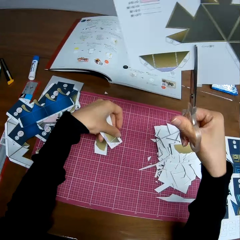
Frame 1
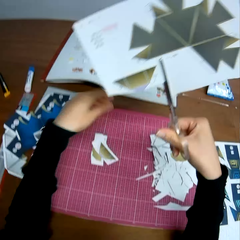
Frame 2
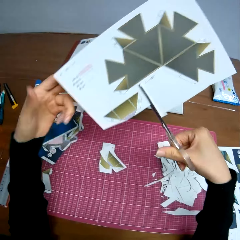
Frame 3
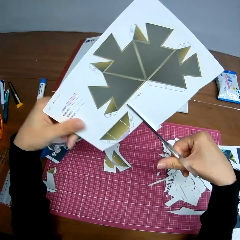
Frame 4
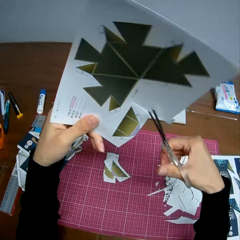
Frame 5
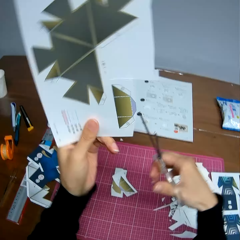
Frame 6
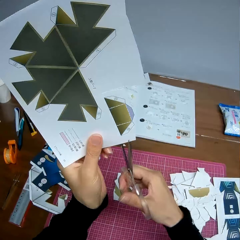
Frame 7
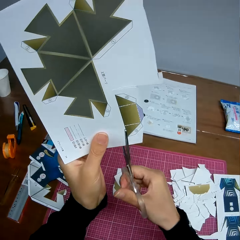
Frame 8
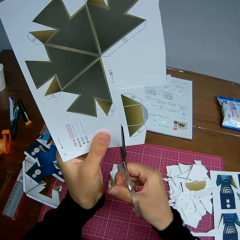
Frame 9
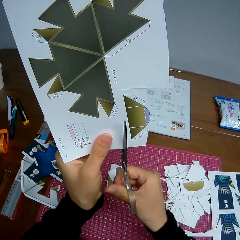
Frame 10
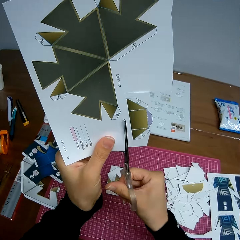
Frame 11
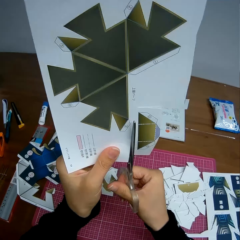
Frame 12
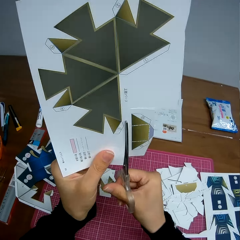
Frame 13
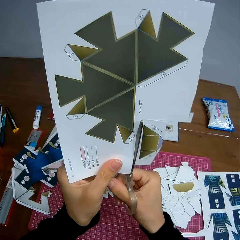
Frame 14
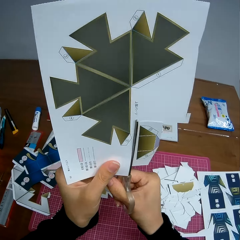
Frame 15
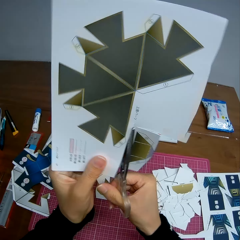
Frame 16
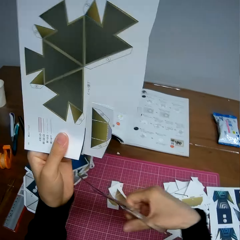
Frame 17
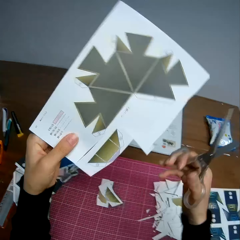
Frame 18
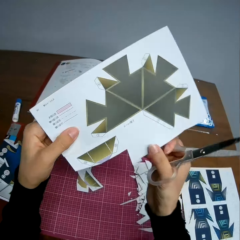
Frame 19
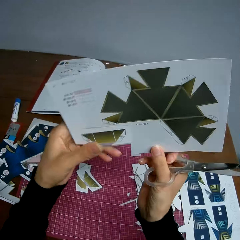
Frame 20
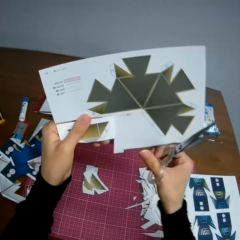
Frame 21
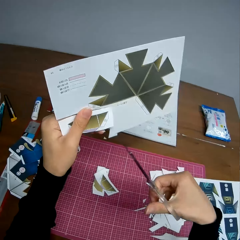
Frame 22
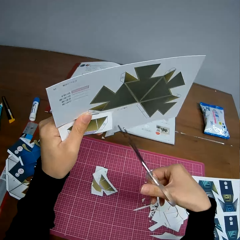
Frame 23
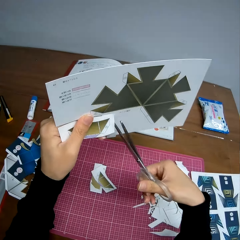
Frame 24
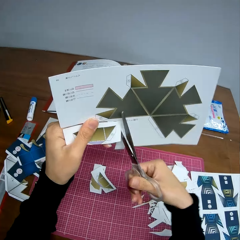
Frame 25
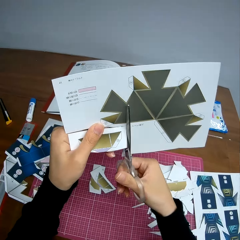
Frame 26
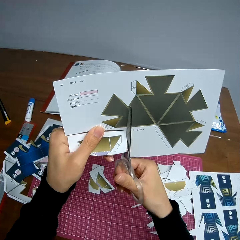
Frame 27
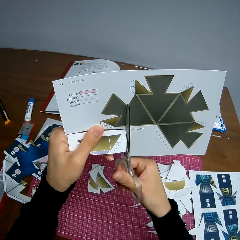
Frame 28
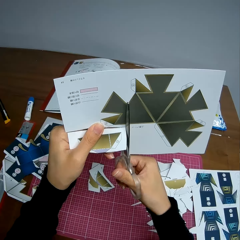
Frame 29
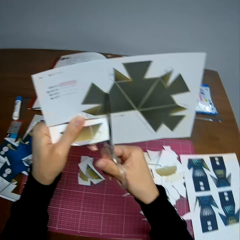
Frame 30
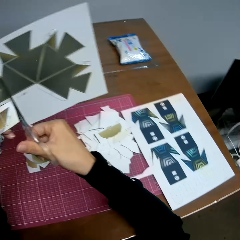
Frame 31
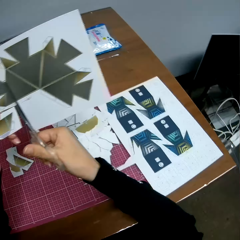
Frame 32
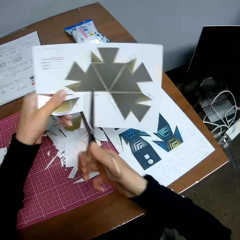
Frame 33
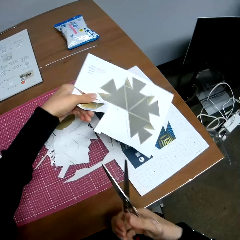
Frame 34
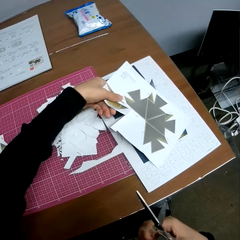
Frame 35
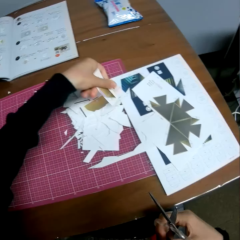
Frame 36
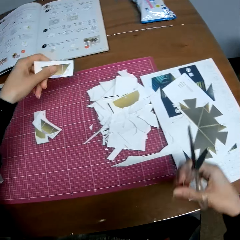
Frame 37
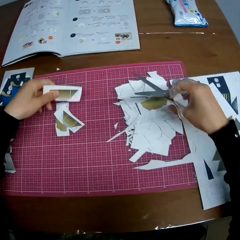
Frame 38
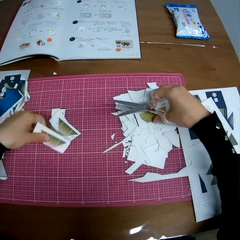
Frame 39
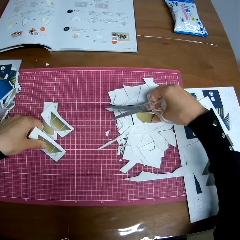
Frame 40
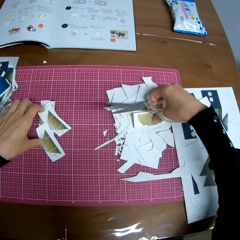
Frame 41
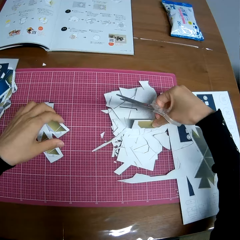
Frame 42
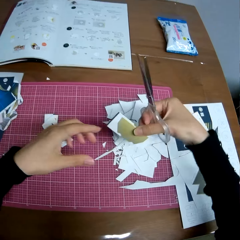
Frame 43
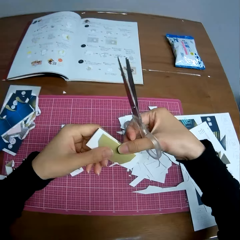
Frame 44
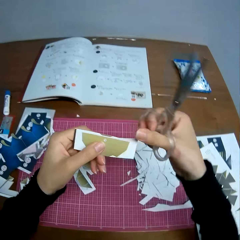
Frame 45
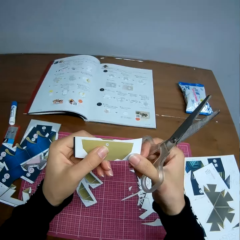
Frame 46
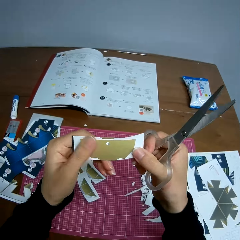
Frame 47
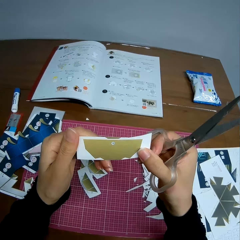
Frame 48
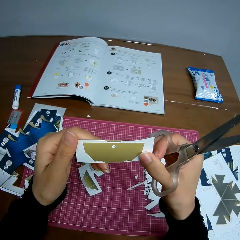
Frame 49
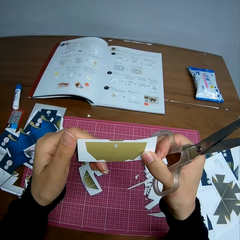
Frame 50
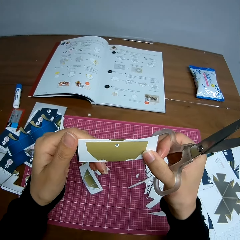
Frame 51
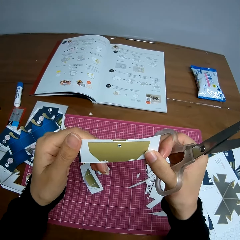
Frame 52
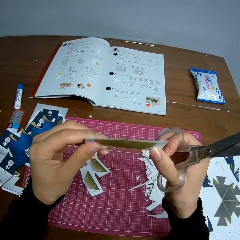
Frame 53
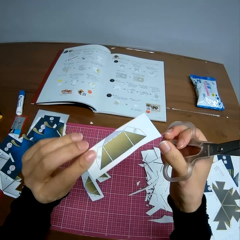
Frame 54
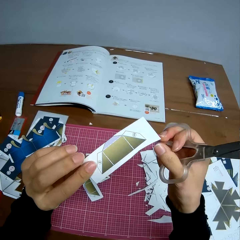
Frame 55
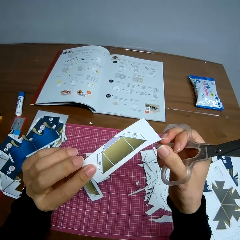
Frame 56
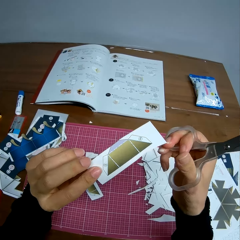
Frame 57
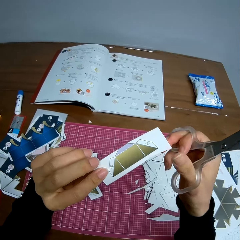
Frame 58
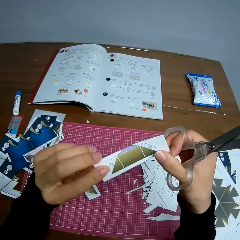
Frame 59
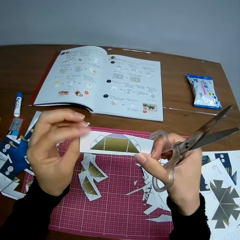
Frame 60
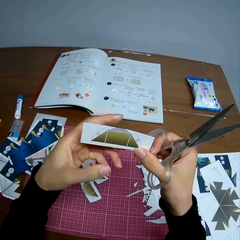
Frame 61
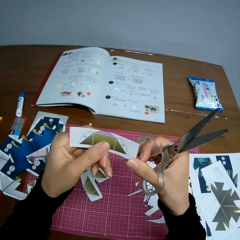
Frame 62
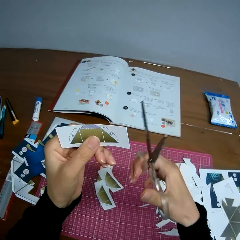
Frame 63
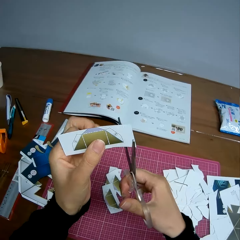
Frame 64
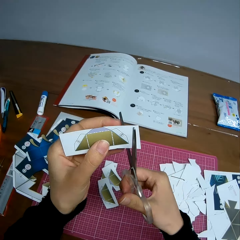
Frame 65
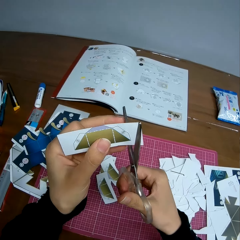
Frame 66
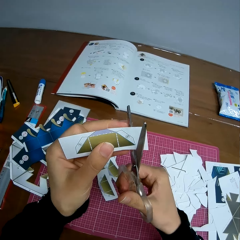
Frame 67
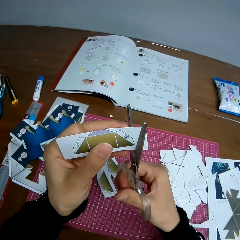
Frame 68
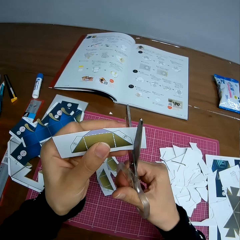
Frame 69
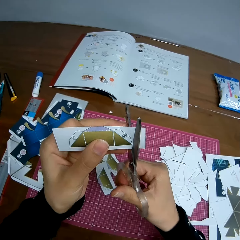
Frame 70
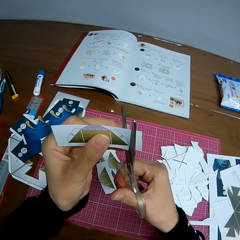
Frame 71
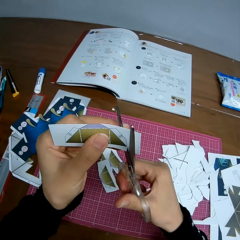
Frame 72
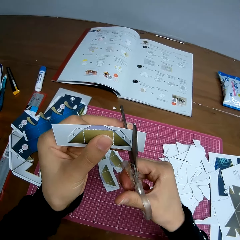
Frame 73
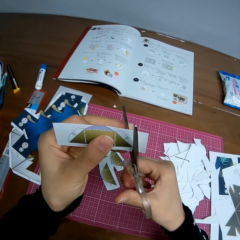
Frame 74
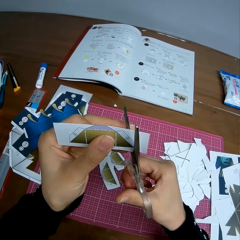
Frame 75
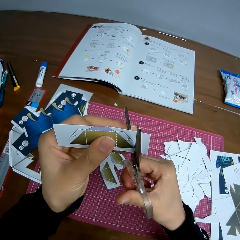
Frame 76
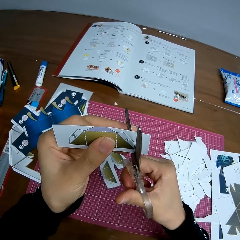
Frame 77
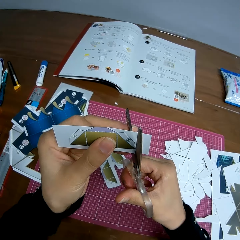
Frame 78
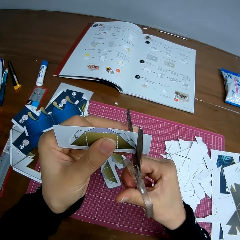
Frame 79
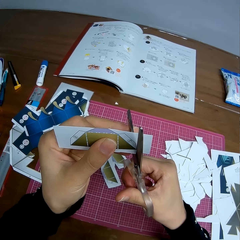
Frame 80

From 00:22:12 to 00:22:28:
The camera wearer places the cut piece of paper on the cutting mat. They touch the paper. They cut the paper with the scissors. They turn the paper. They cut the paper. They drop the paper on the table. They place a piece of paper on the cutting mat. They pick up a piece of paper from a pile of papers. They pass the paper to the left hand. They look at the paper. They flip the paper. They cut the paper with the scissors.

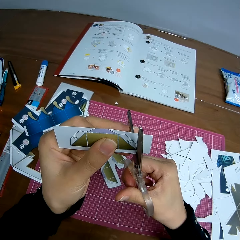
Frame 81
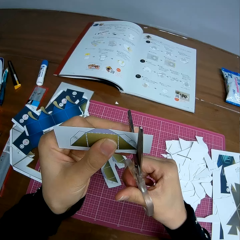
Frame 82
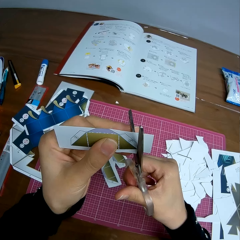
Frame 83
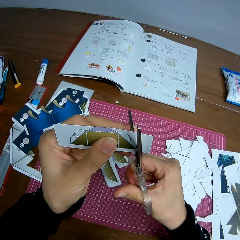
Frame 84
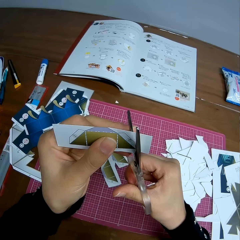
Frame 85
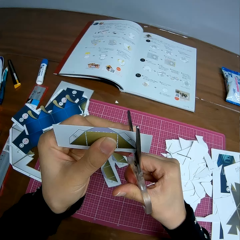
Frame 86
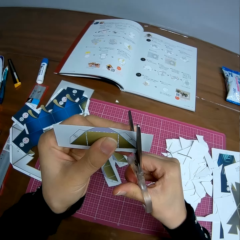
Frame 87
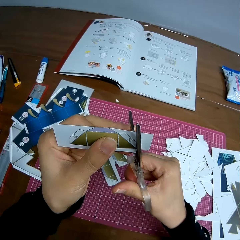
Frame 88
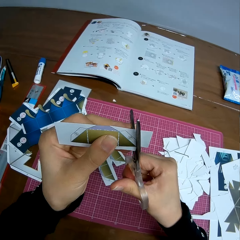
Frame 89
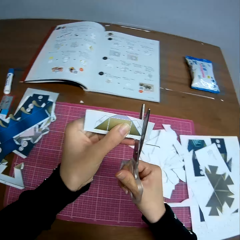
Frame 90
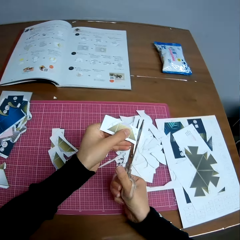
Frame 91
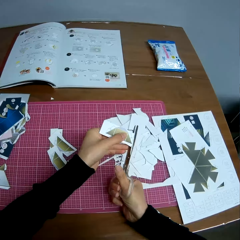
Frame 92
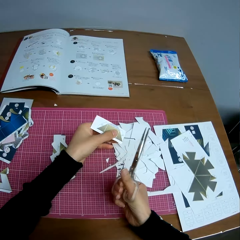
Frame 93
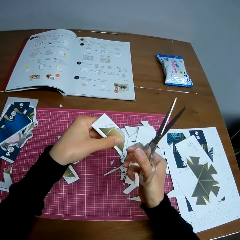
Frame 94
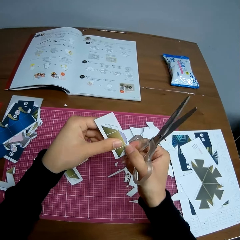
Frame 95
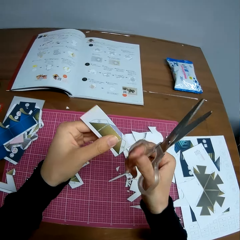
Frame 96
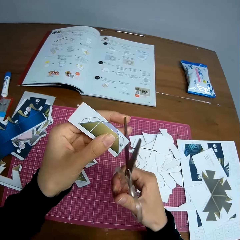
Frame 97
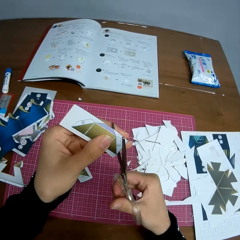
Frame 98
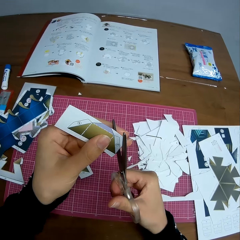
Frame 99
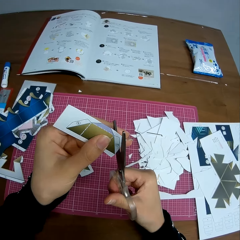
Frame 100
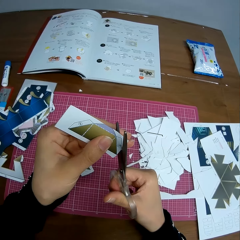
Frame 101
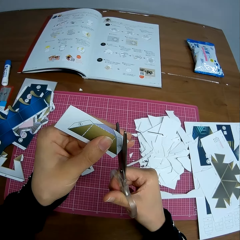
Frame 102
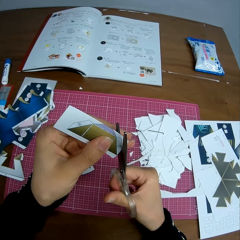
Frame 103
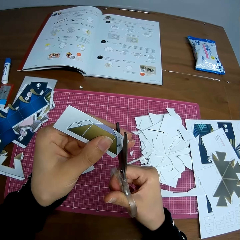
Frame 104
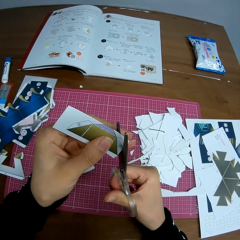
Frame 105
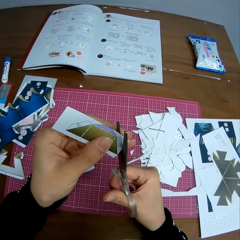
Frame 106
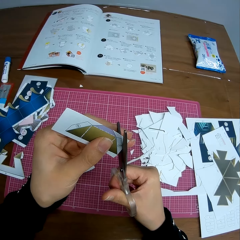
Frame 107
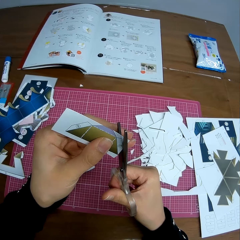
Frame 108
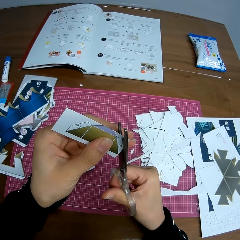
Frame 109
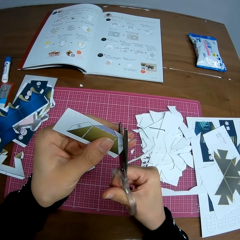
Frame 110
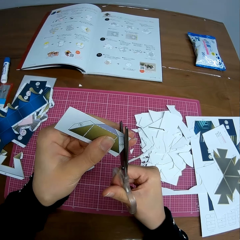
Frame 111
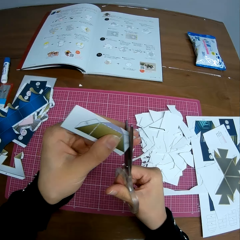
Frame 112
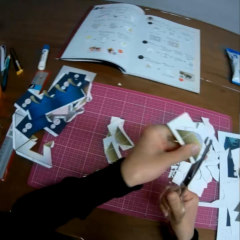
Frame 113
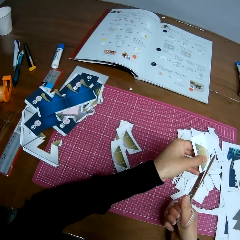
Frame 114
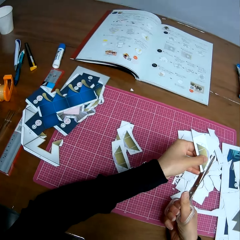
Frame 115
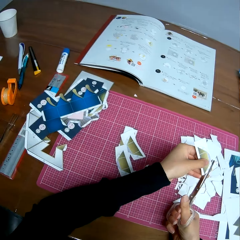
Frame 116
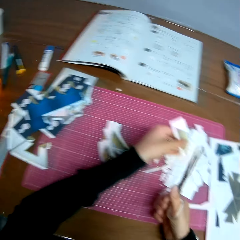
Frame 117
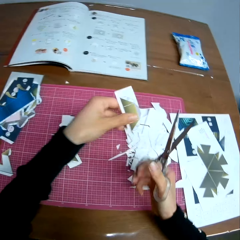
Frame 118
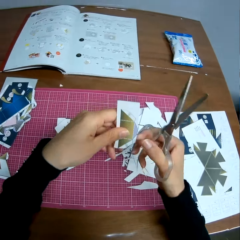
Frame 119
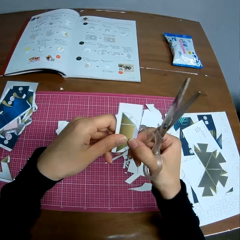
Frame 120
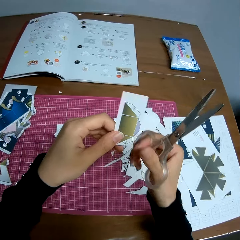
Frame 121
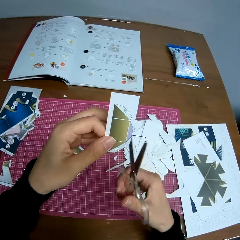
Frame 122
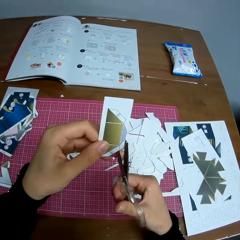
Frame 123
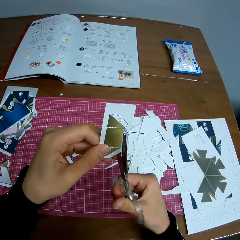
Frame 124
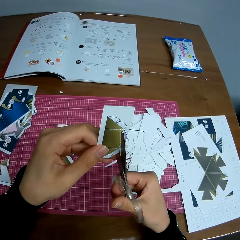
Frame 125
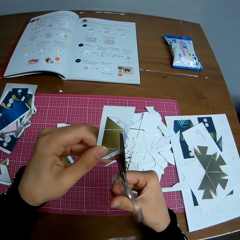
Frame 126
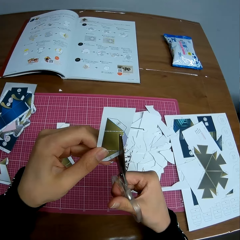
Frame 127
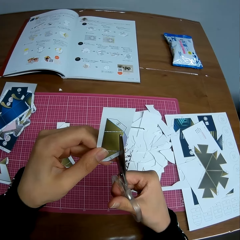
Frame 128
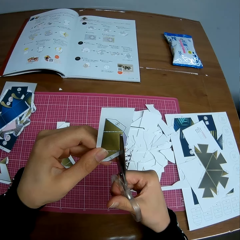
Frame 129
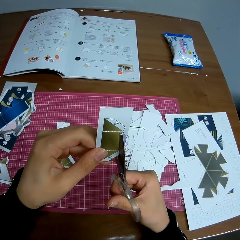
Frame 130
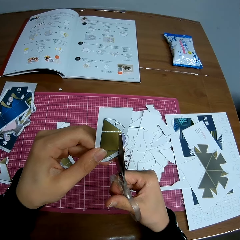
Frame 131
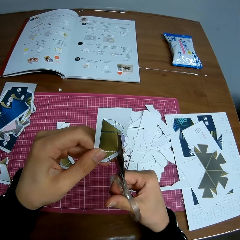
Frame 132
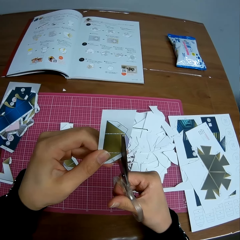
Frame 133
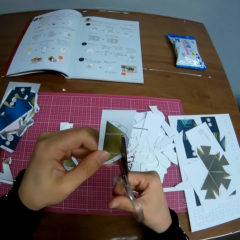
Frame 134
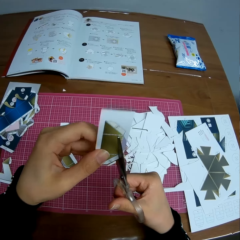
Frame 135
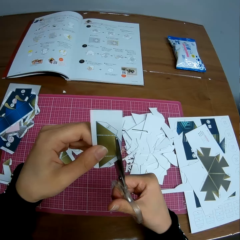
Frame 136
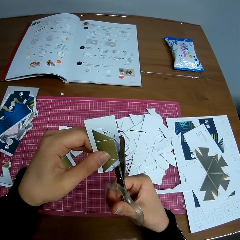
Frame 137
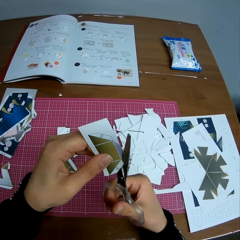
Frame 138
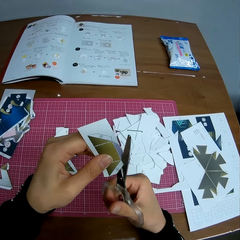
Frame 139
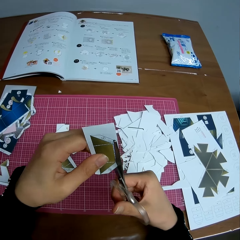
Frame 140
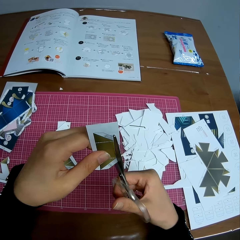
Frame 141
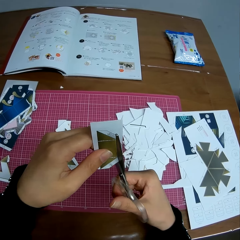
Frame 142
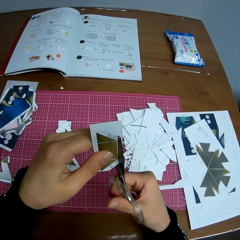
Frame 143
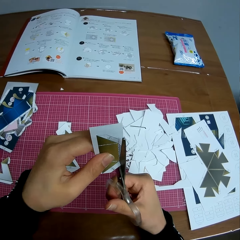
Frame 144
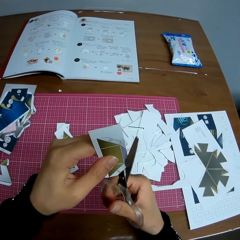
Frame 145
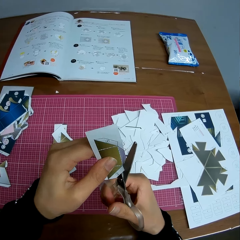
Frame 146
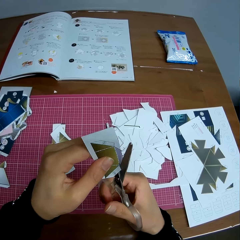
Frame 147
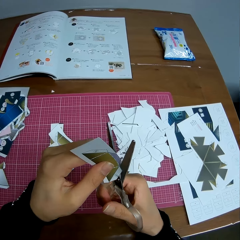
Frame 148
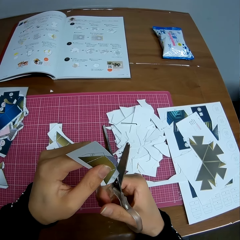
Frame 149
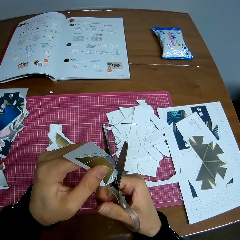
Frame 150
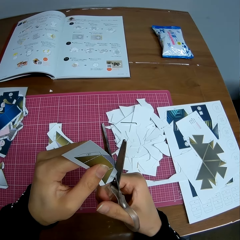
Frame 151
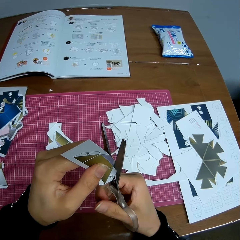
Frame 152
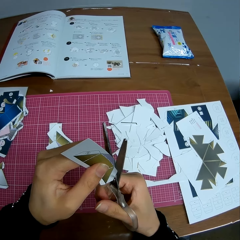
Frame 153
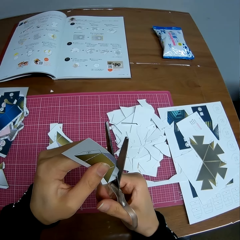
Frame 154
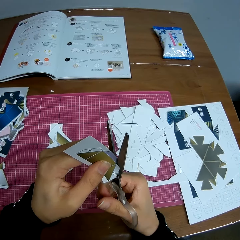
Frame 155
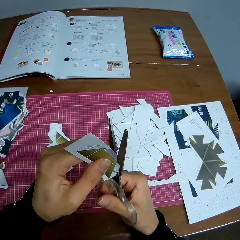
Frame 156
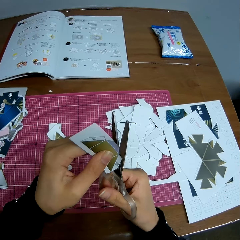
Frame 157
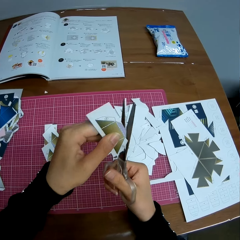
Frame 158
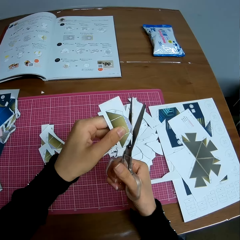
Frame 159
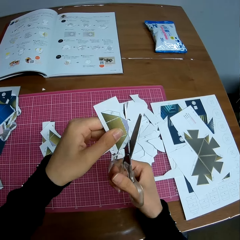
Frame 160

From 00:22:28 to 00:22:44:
The camera wearer puts the paper on the table. They touch the paper. They cut the paper. They turn the paper. They cut the paper.
